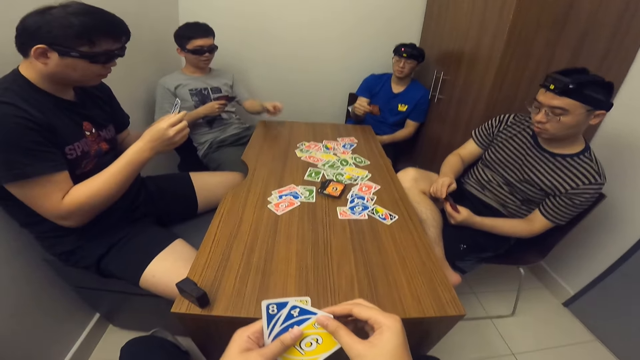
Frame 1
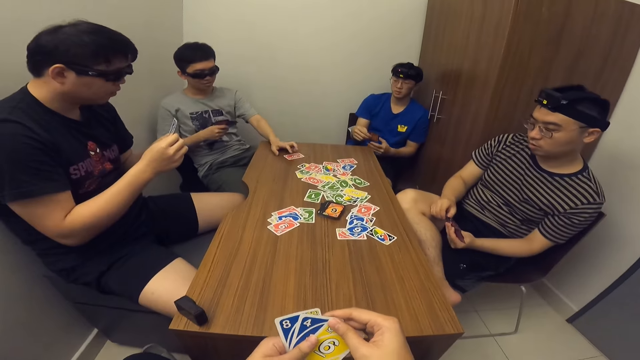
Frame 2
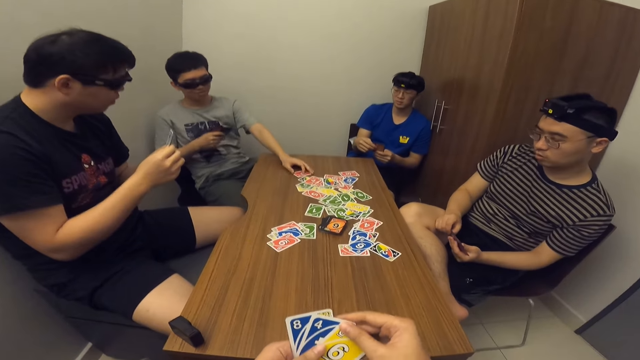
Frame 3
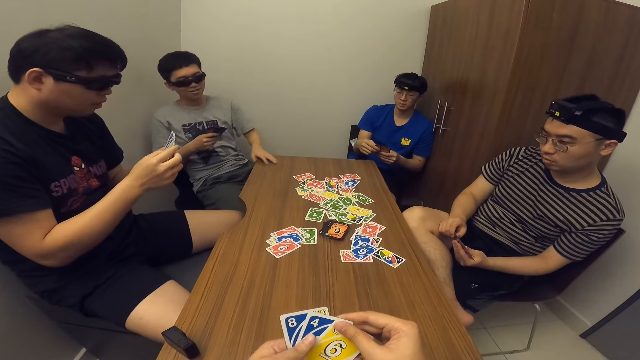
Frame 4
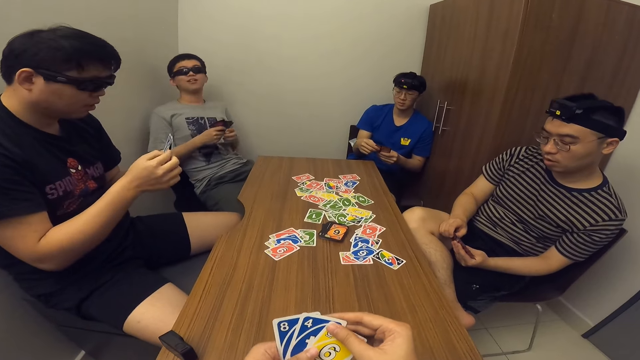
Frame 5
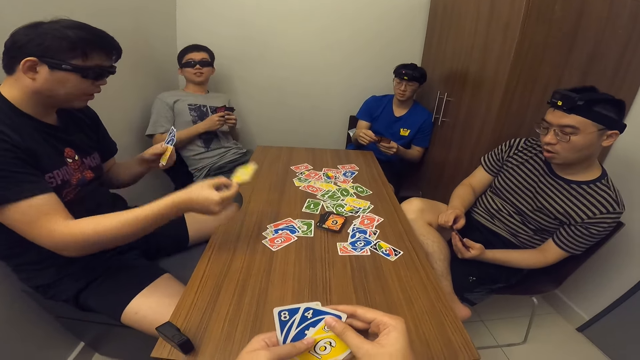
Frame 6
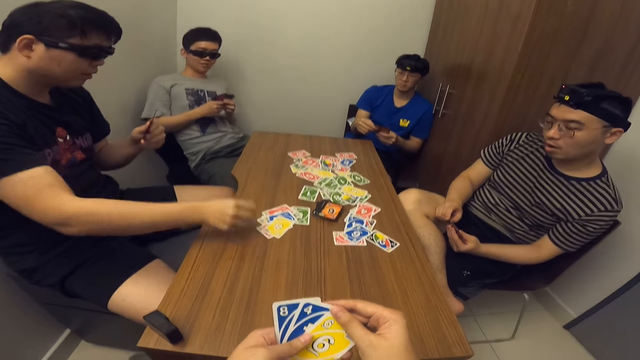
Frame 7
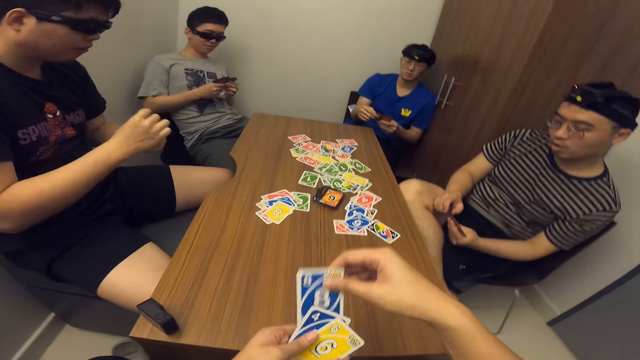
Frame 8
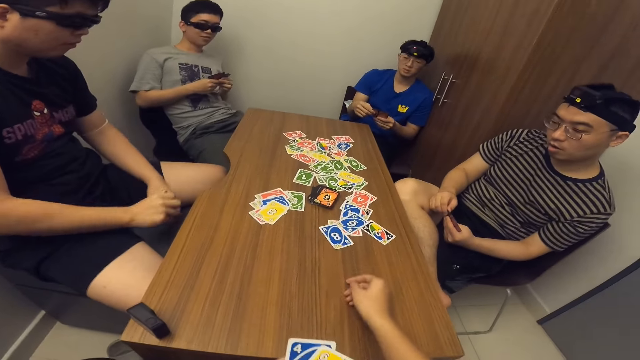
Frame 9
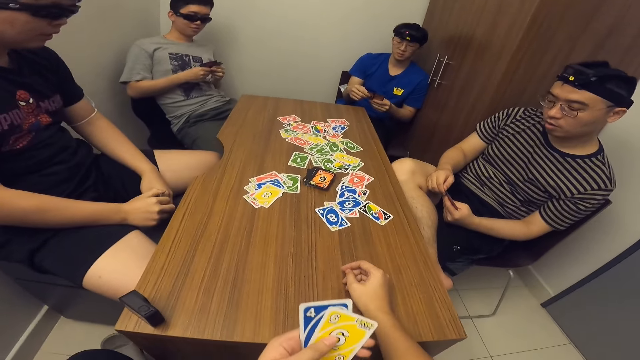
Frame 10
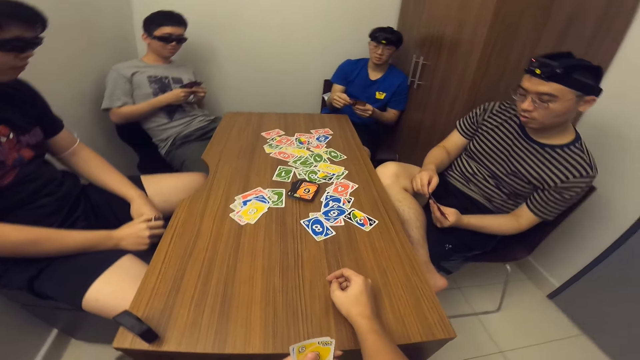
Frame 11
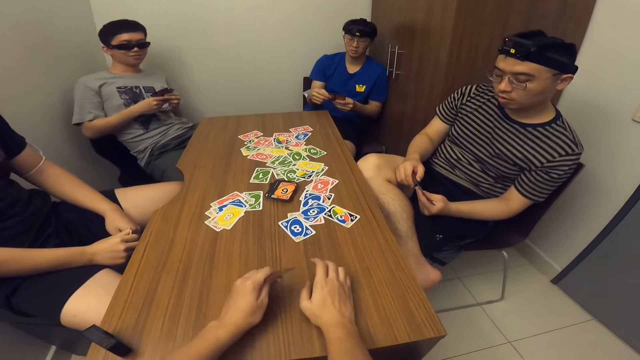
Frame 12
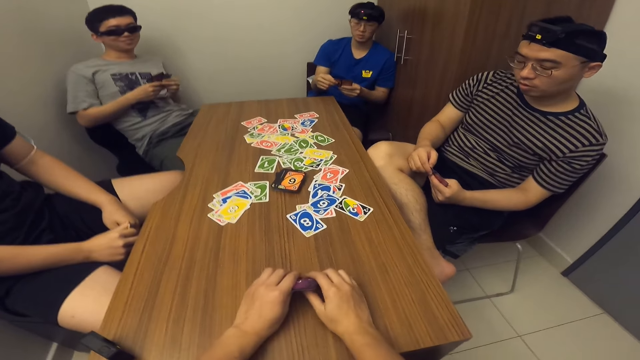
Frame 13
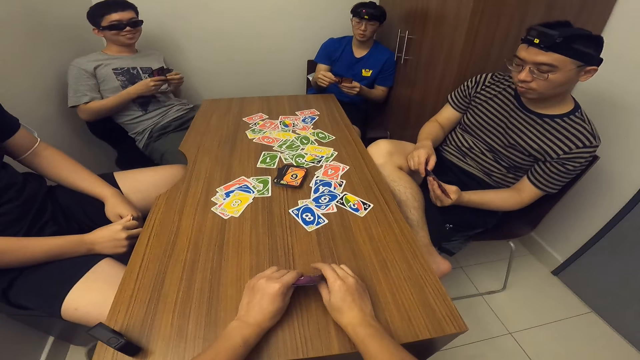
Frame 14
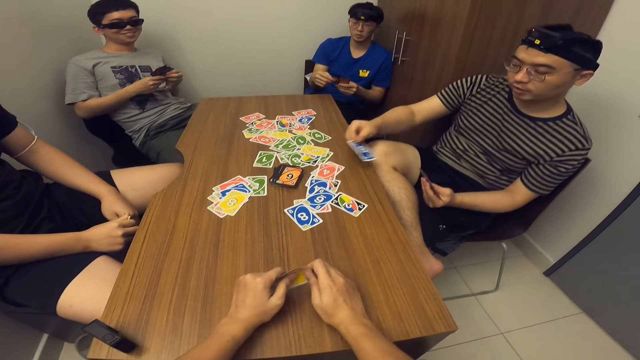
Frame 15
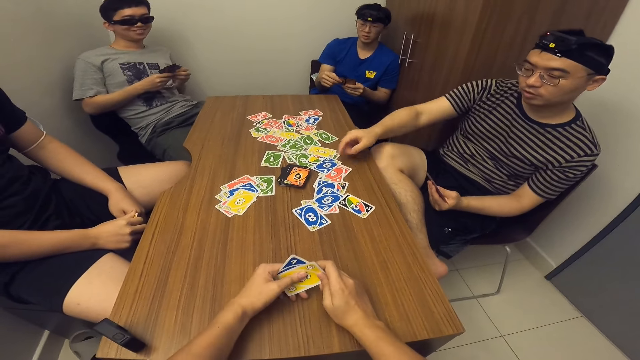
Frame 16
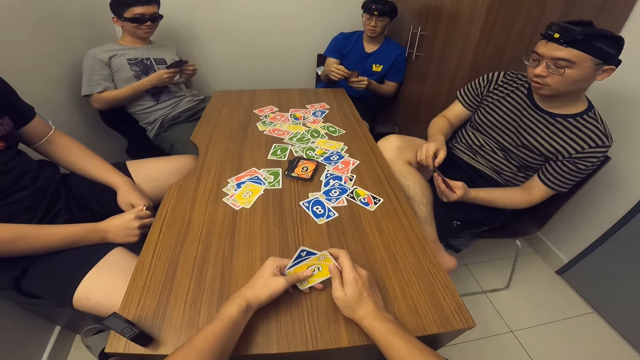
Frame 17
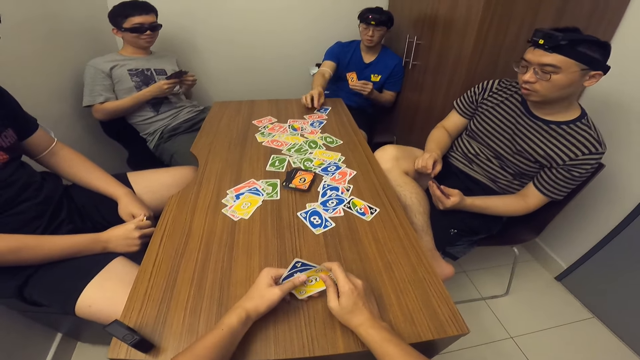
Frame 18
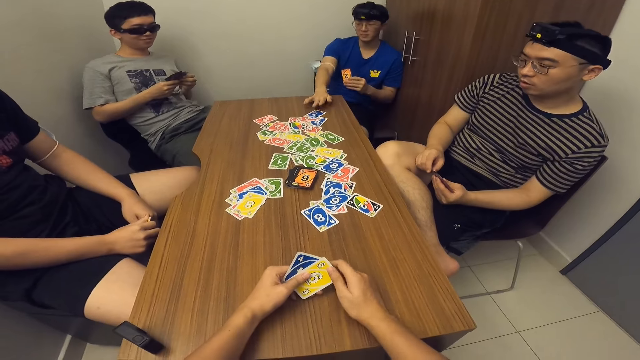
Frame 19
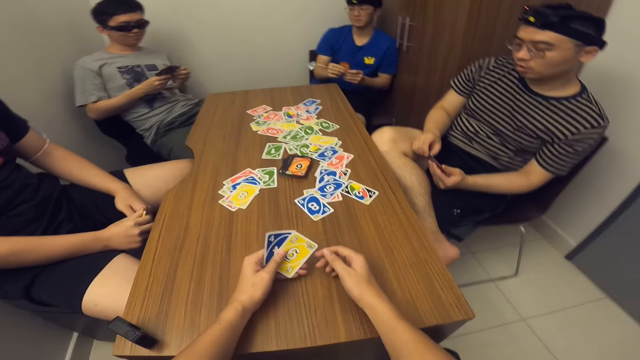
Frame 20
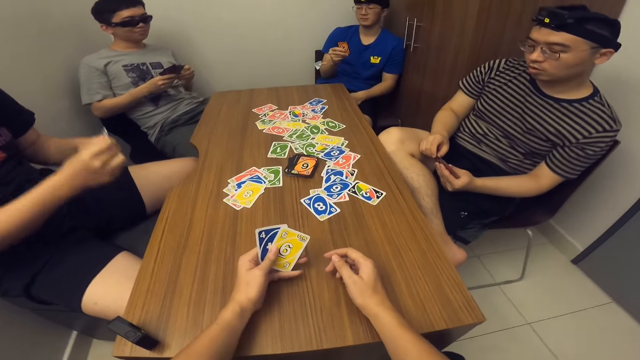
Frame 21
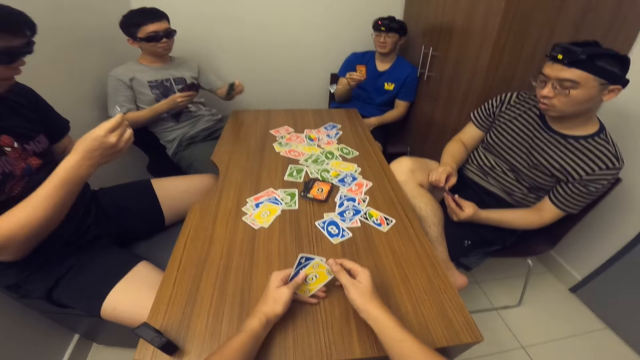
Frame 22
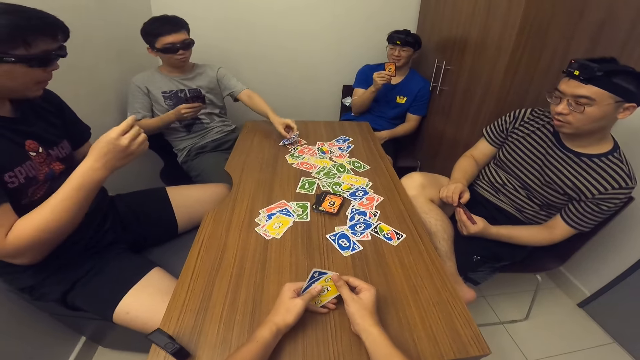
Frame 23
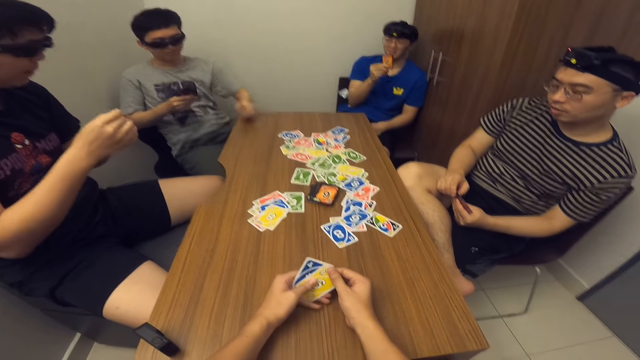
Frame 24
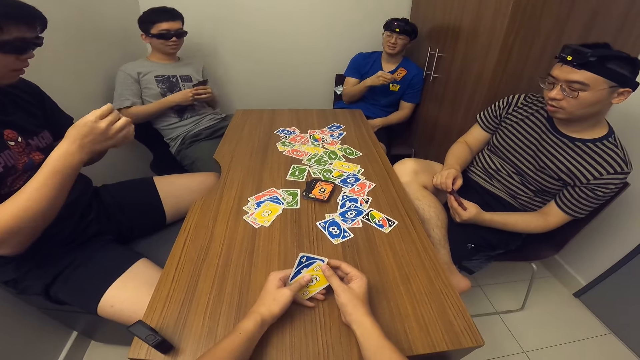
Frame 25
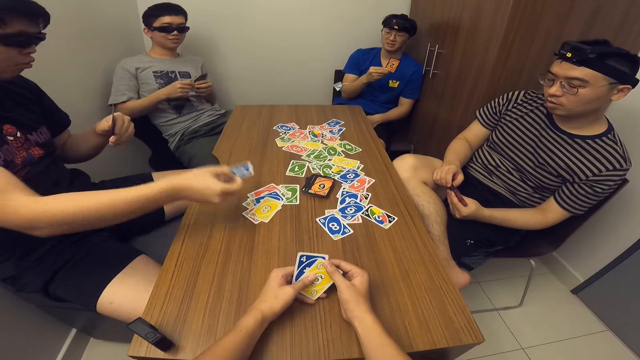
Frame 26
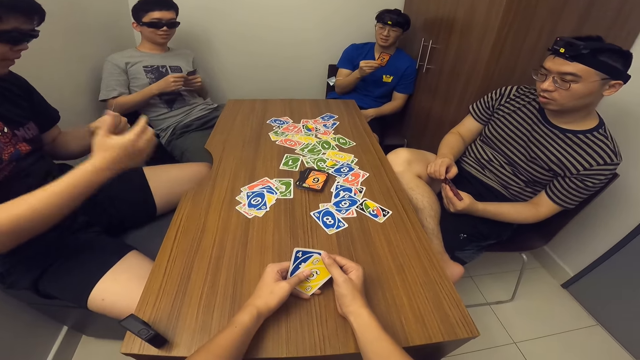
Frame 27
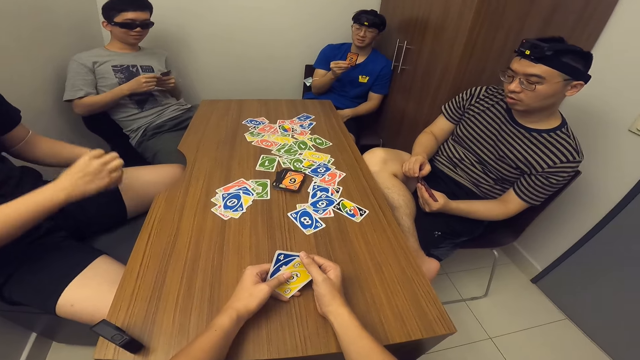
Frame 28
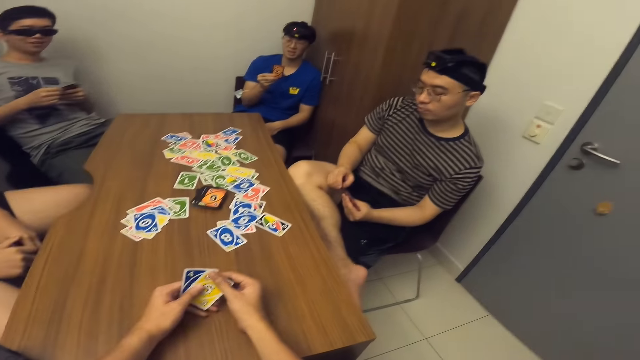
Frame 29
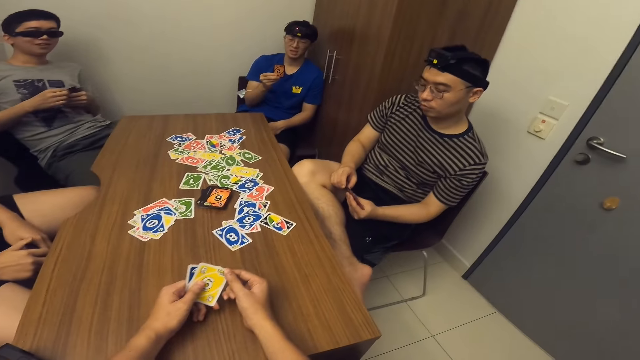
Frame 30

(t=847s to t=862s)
A man drops a card on the table with his left hand. Another man drops a card on the table with his right hand. The camera wearer drops a card on the table with his right hand. A third man drops a card on the table with his right hand. A fourth man drops a card on the table with his right hand. The first man drops a card on the table with his left hand. The second man drops a card on the table with his right hand.

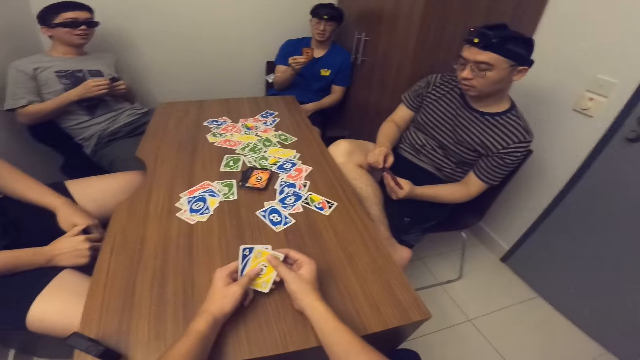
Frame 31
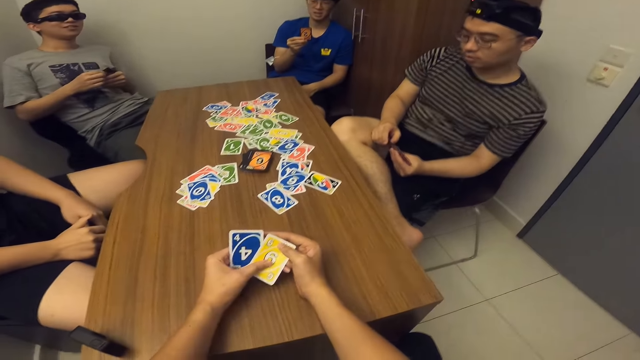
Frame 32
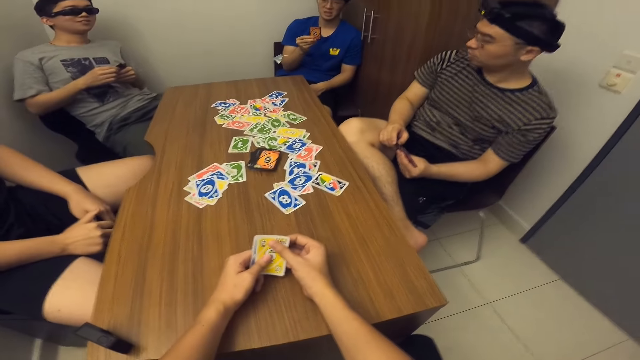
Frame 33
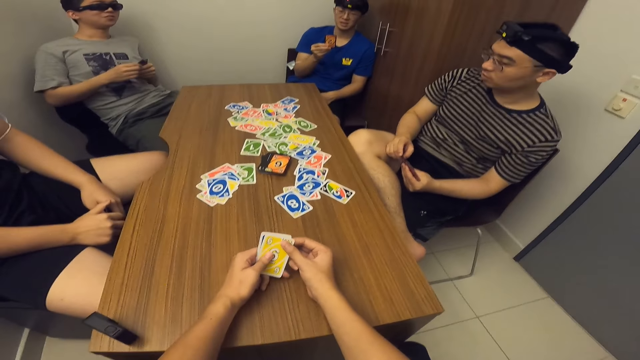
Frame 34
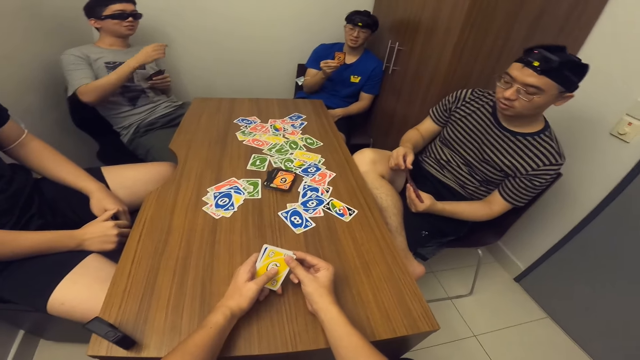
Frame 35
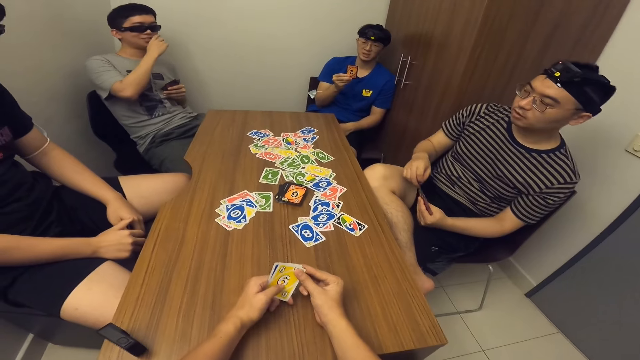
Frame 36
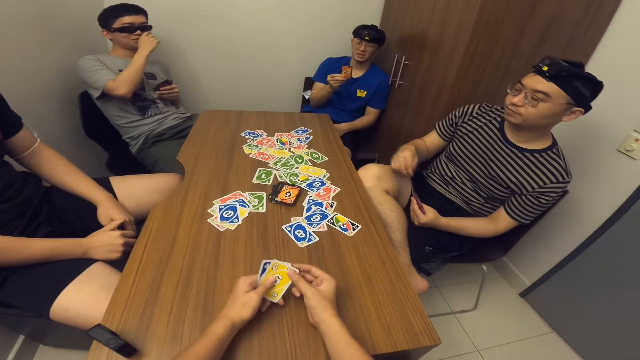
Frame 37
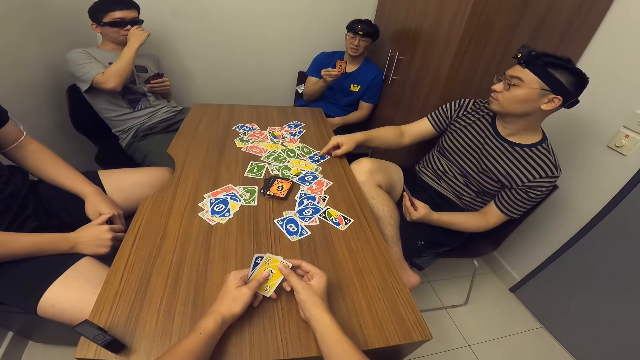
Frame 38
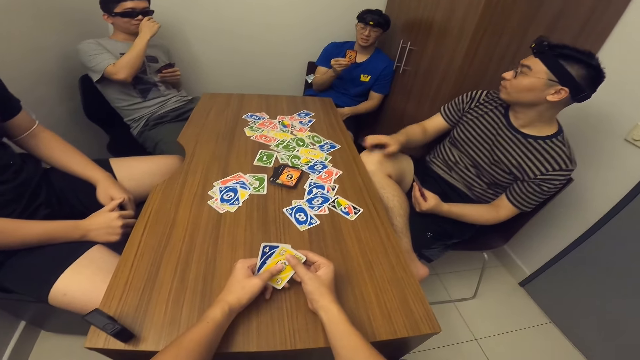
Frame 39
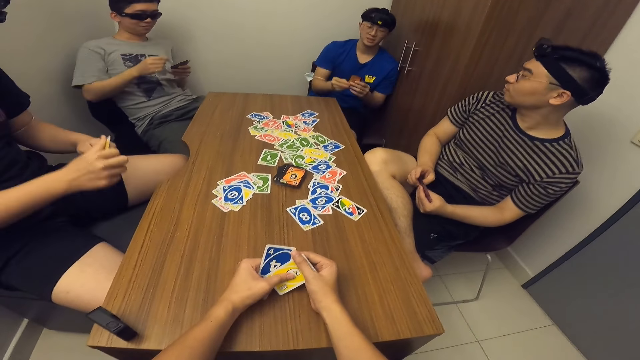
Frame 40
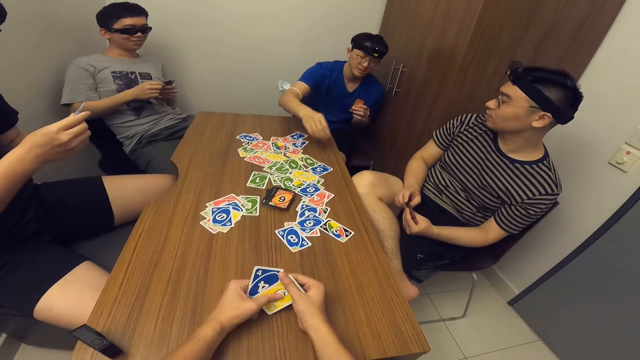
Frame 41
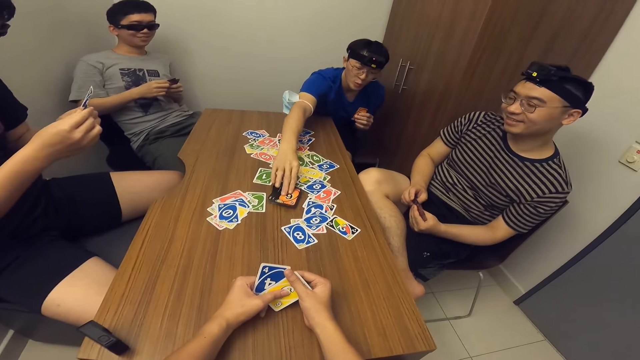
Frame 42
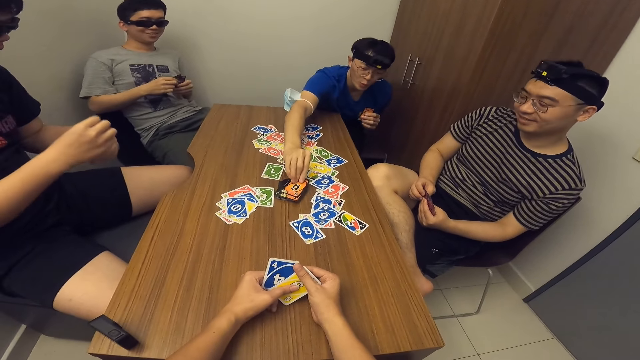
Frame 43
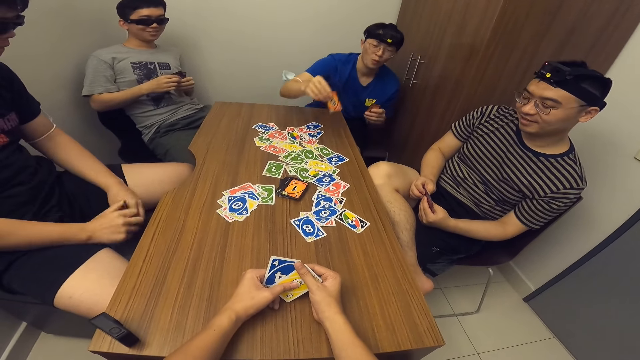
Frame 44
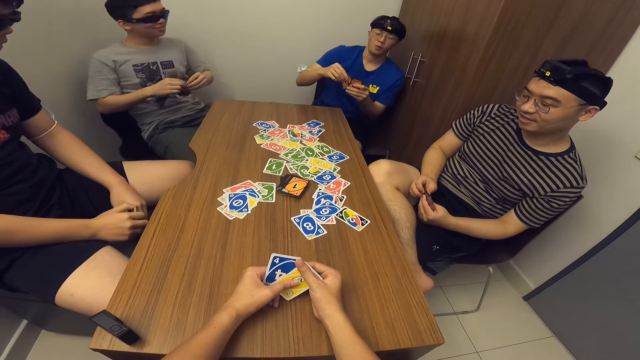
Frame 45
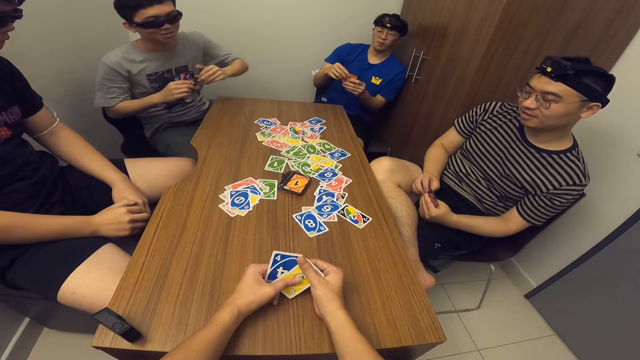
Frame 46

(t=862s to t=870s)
A man drops a card on the table with his right hand. Another man places a card on the table. A third man picks a card from the deck of cards on the table with his right hand.
